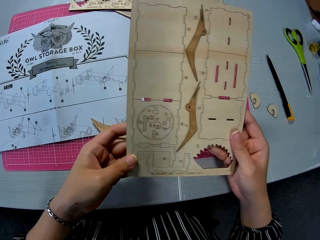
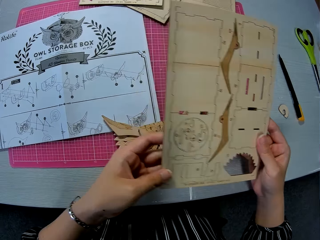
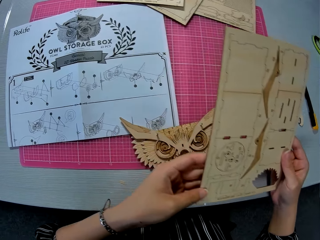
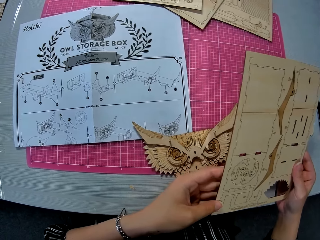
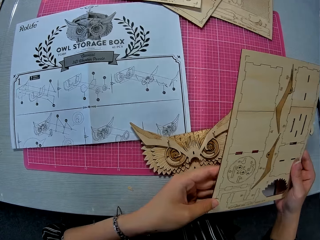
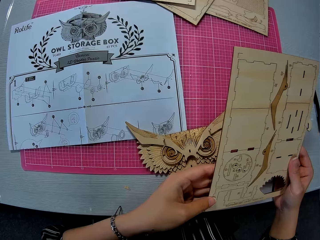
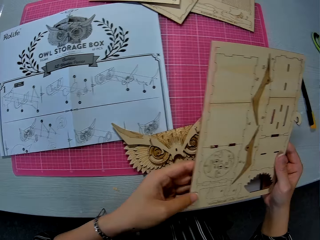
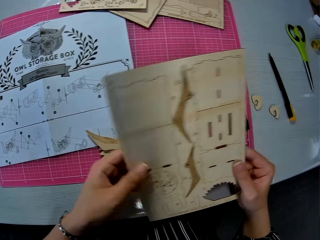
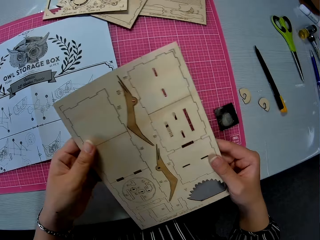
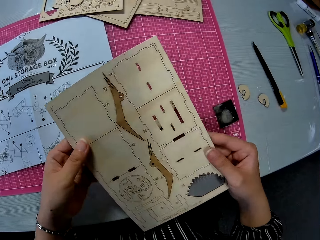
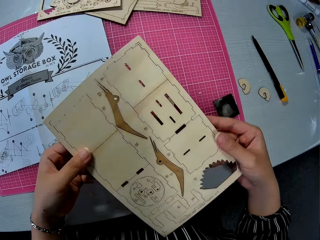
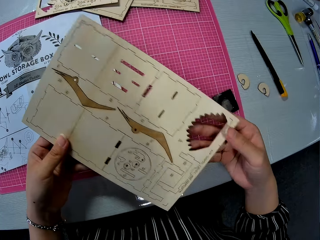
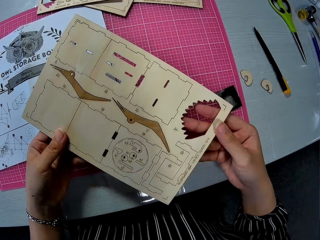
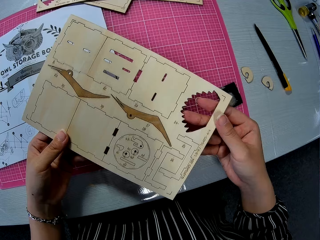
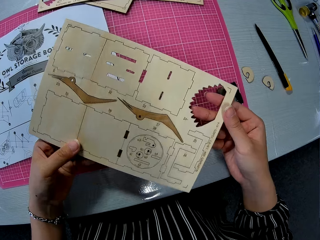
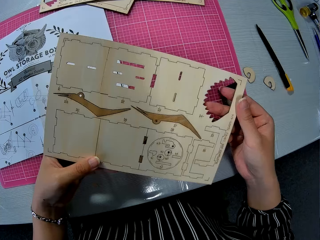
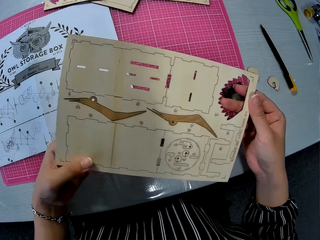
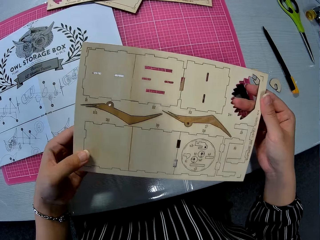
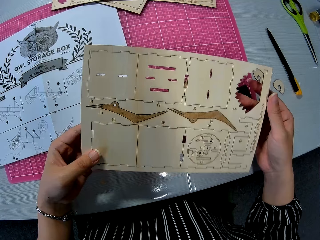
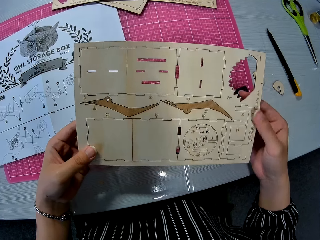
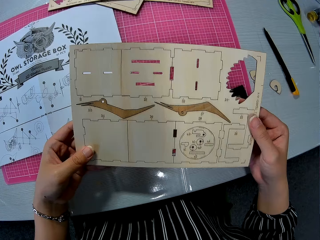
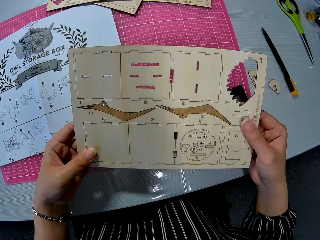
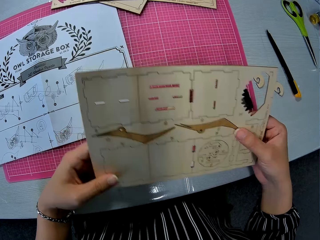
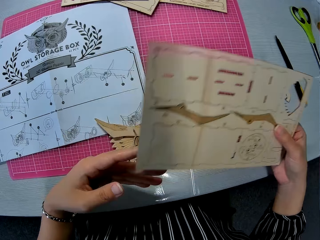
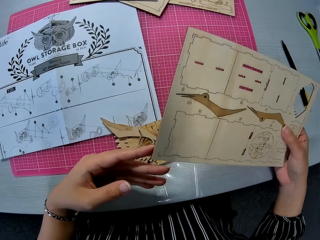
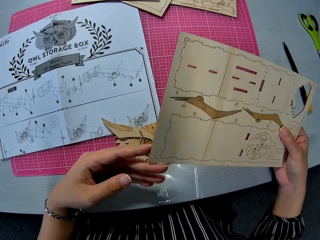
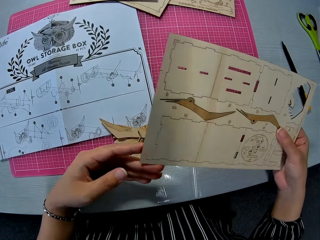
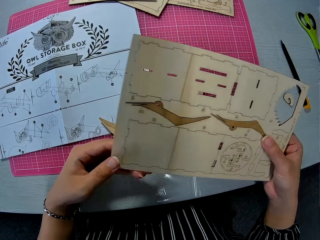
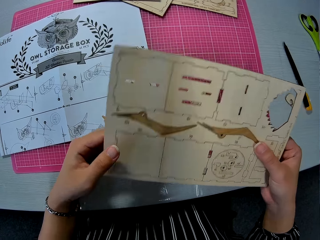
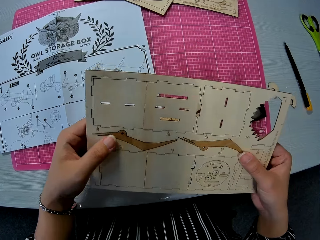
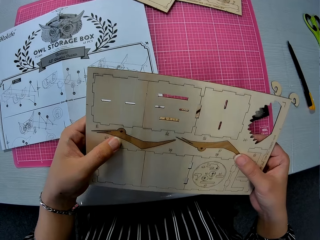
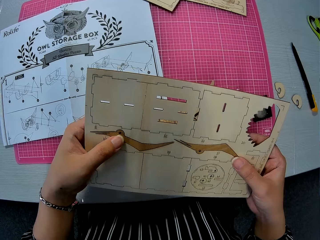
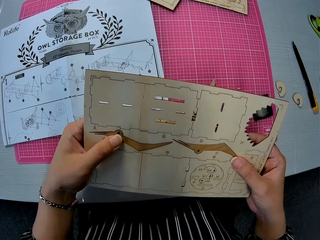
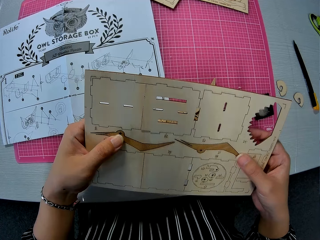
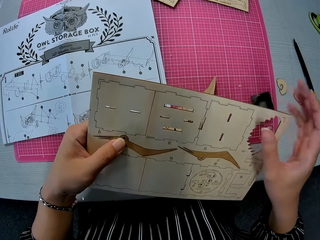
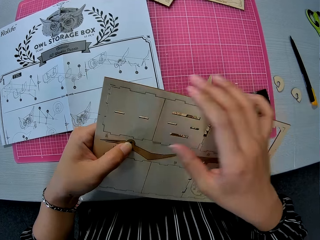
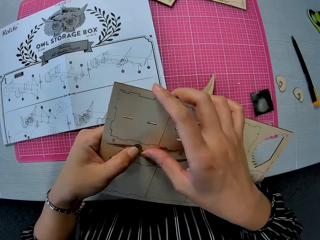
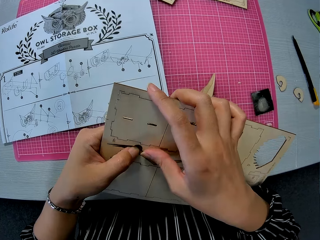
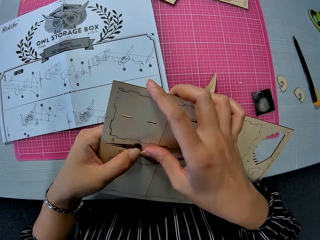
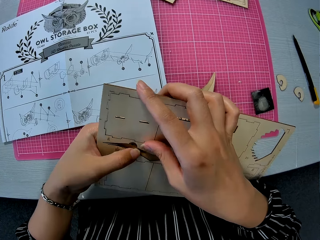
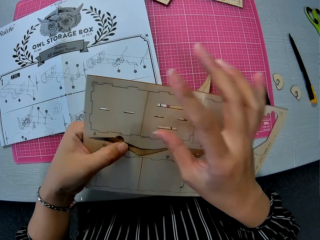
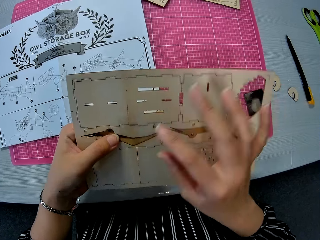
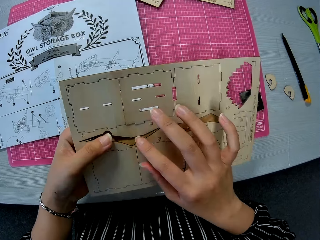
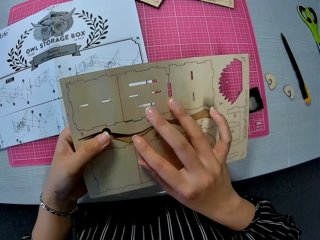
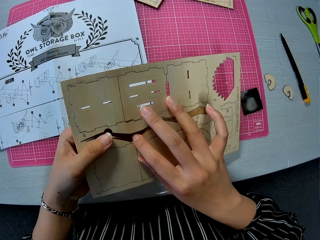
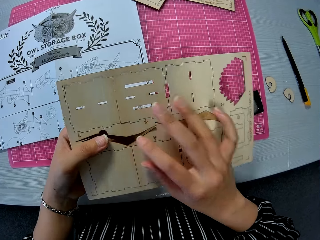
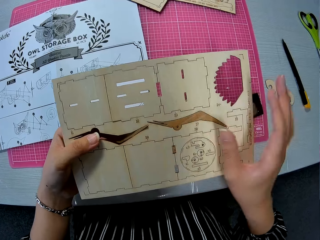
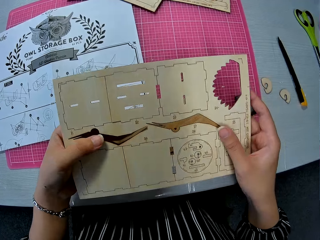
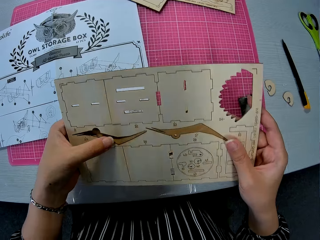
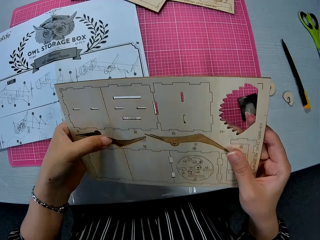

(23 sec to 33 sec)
The camera wearer looks at the blueprint of a wooden mechanical model on the table. She moves a laser craft kit. She holds the laser cut craft kit with one hand. She holds the laser cut craft kit with both hands. She detaches a piece from the wooden puzzle sheet in her hand.

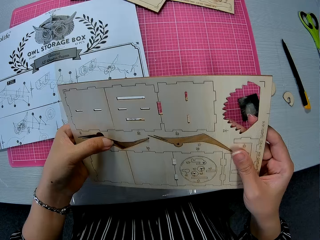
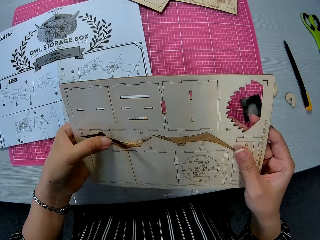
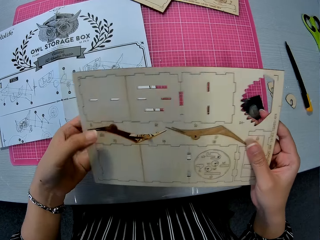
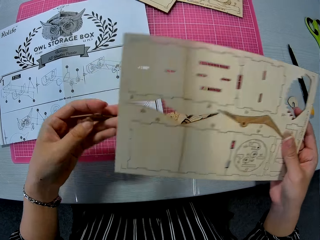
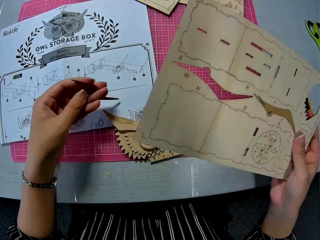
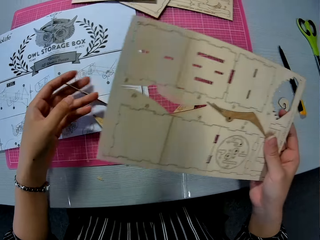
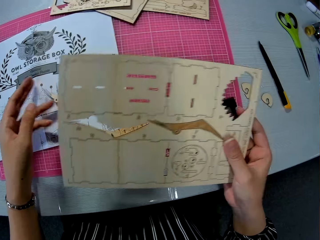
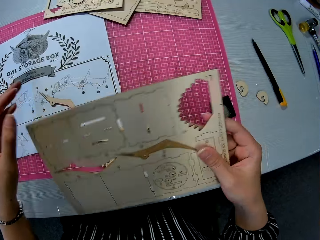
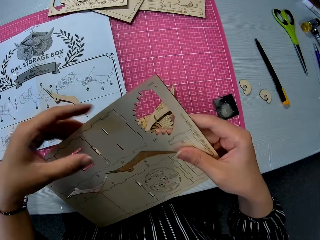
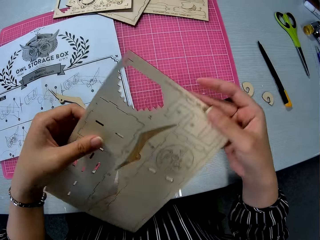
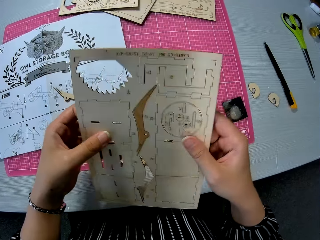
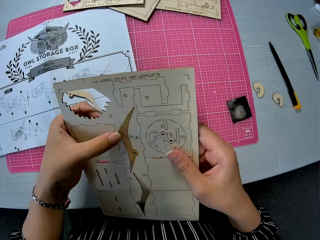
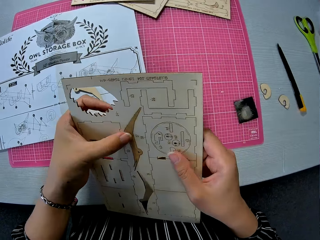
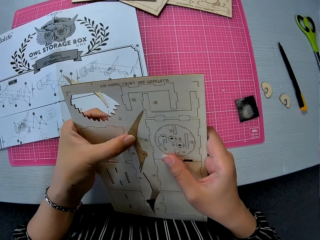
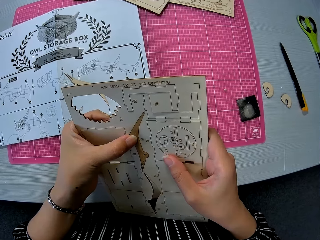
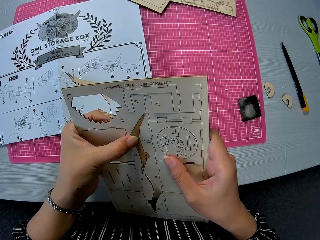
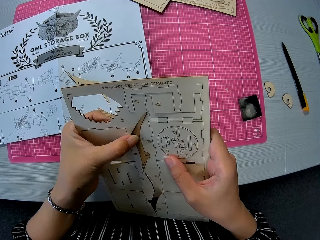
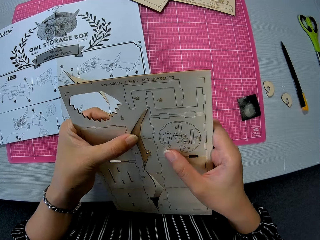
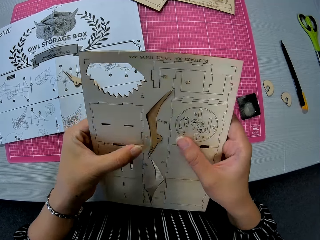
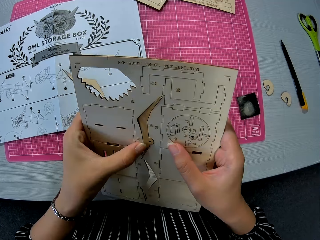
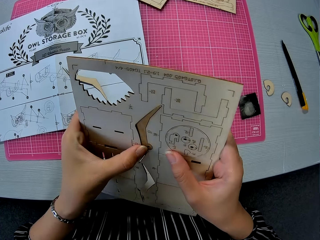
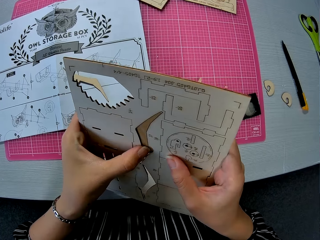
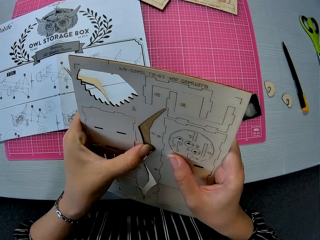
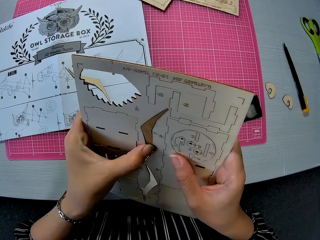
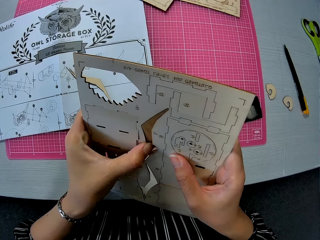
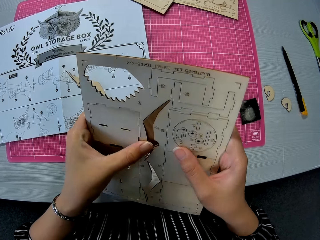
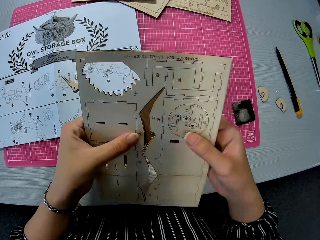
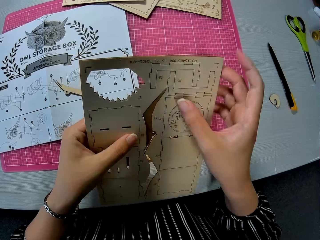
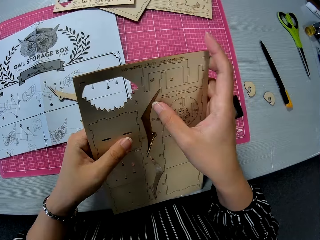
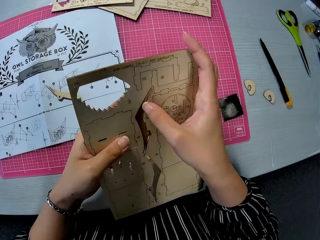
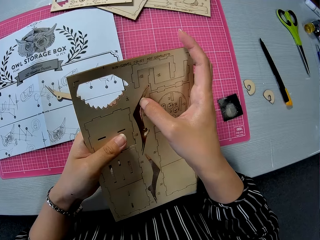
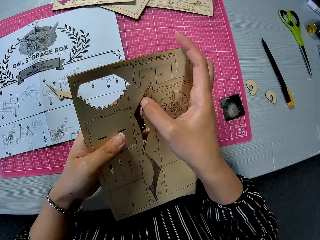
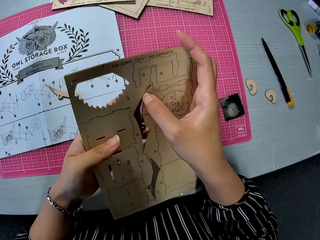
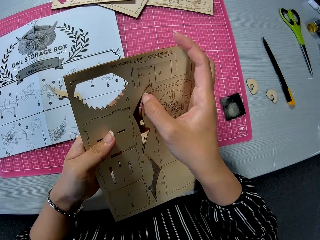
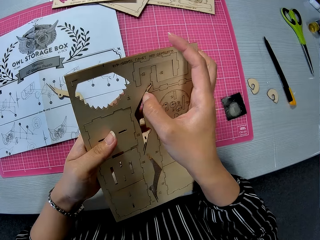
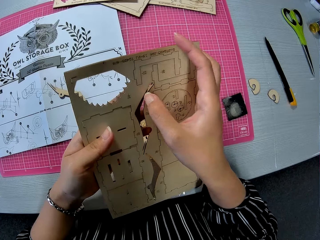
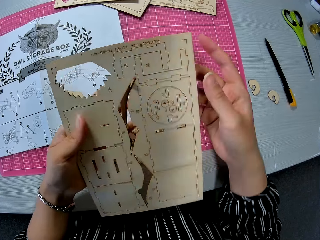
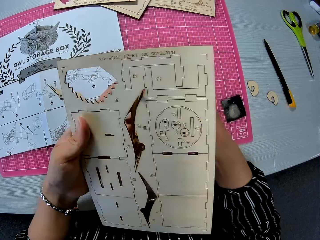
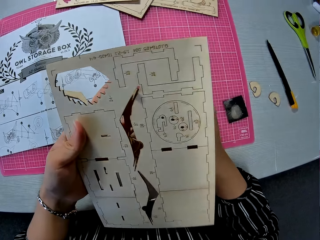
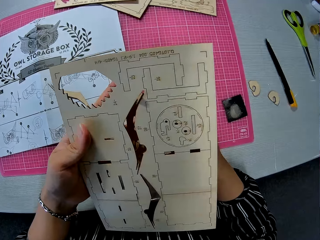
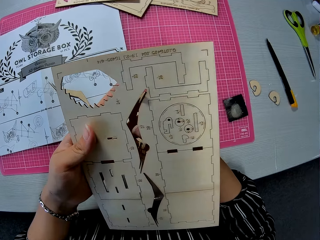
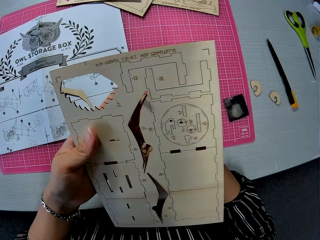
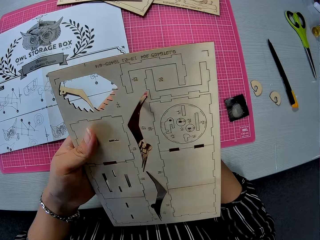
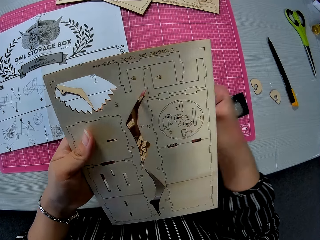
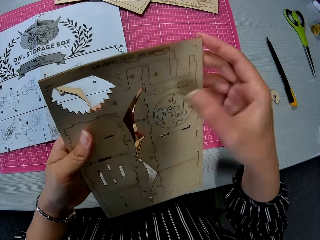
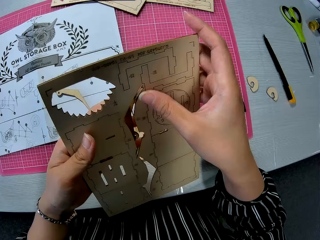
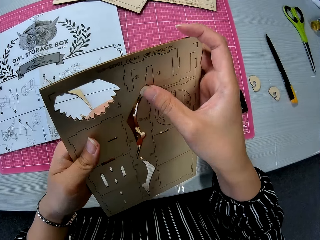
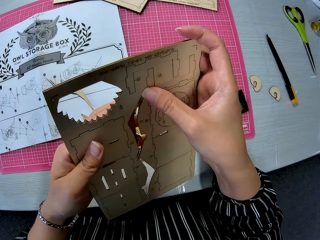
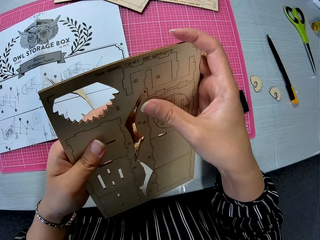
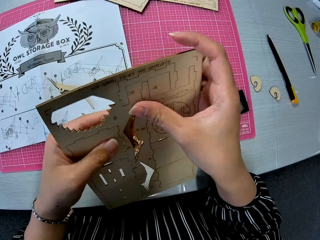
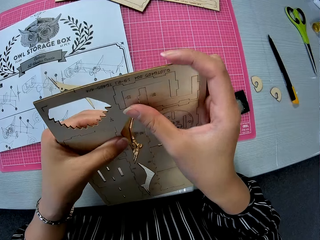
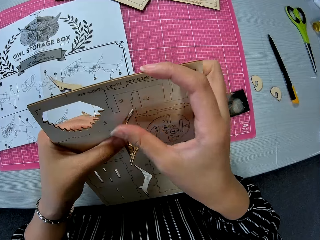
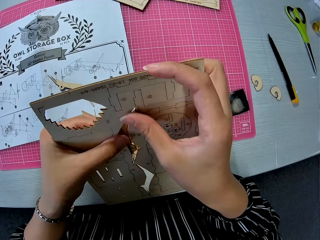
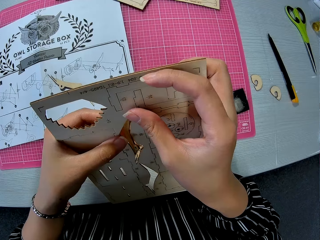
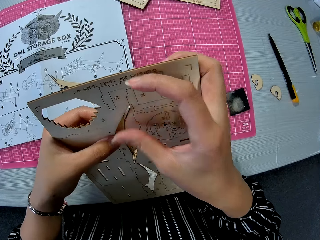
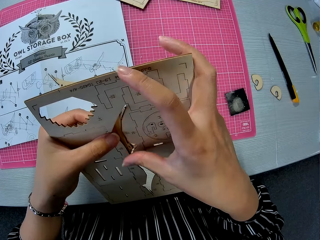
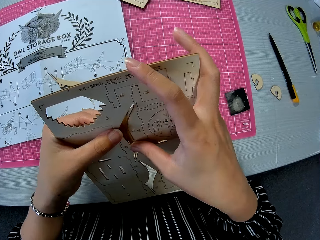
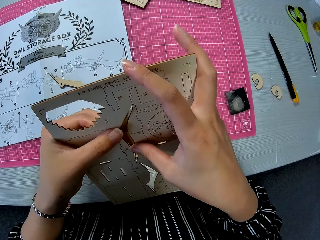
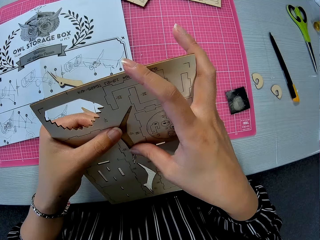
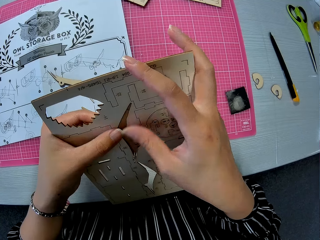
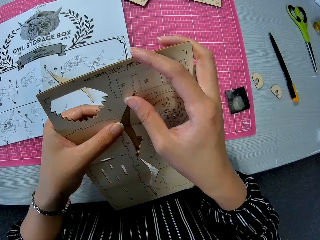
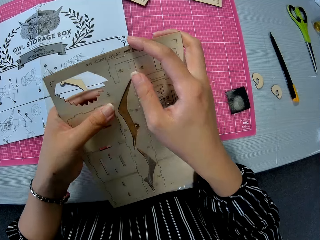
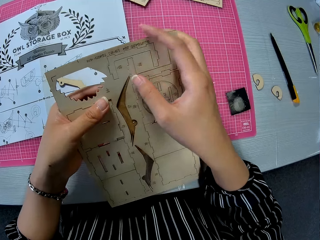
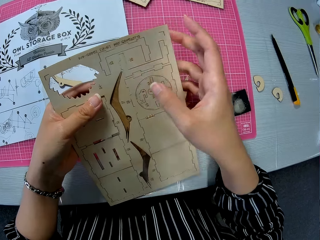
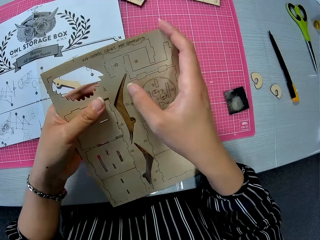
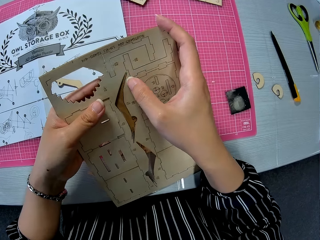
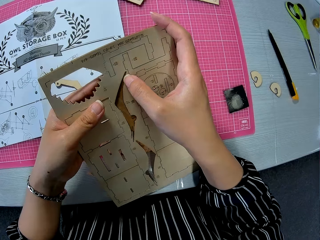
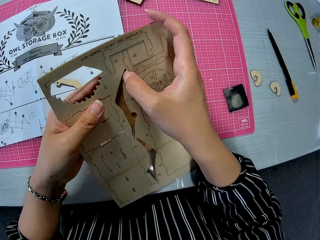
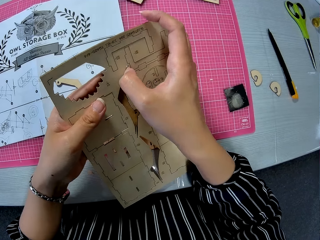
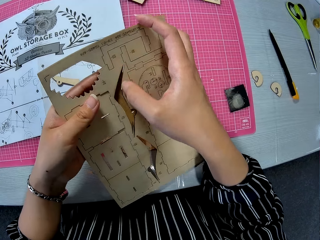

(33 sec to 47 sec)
The camera wearer drops the piece or laser cut craft on the table. She moves the laser cut craft kit. She turns the laser cut craft. She detaches a piece from the wooden puzzle sheet in her hand. She moves the laser cut craft kit. She turns the laser cut craft. She turns the laser cut craft and removes the laser cut craft.
